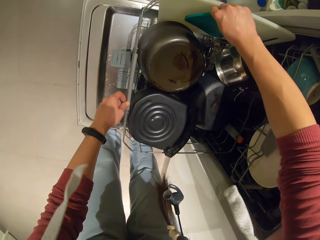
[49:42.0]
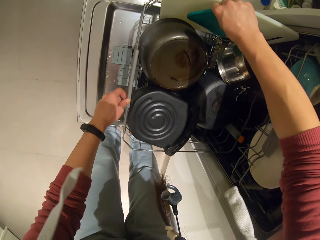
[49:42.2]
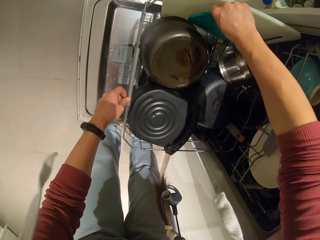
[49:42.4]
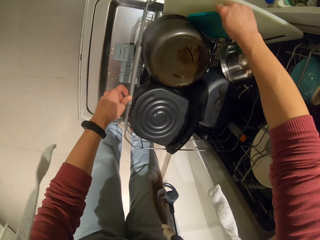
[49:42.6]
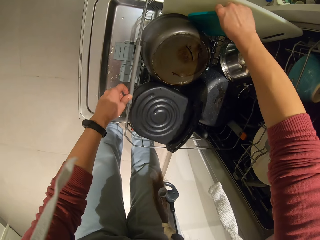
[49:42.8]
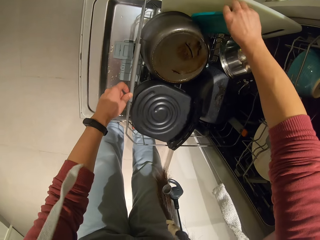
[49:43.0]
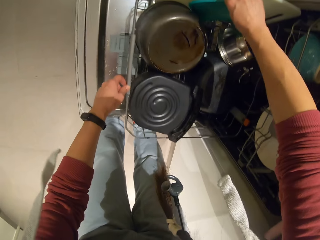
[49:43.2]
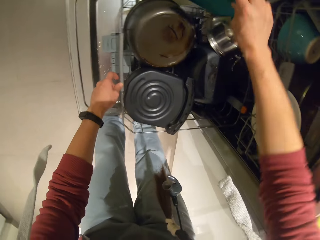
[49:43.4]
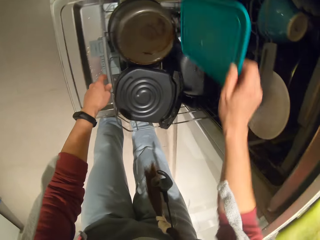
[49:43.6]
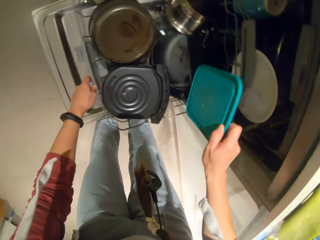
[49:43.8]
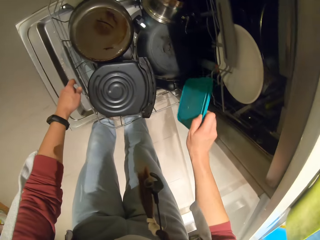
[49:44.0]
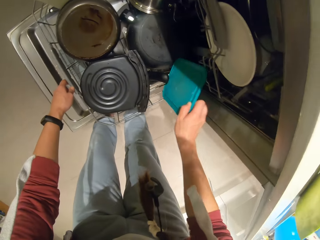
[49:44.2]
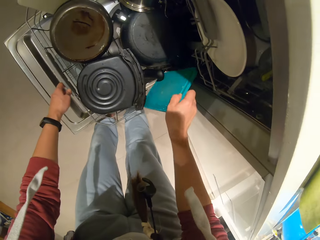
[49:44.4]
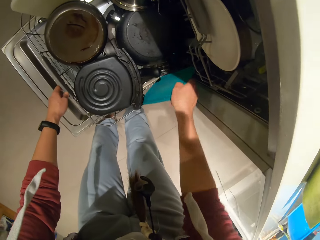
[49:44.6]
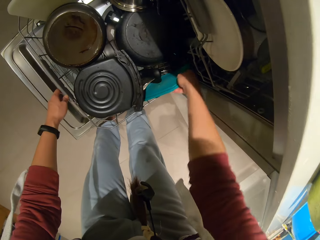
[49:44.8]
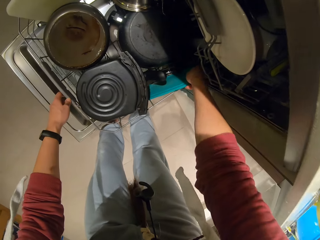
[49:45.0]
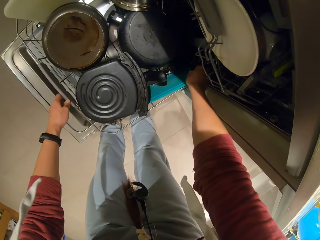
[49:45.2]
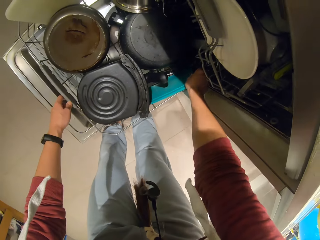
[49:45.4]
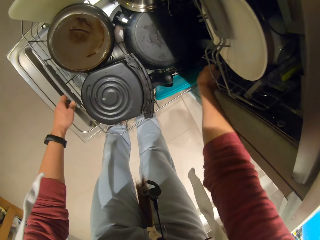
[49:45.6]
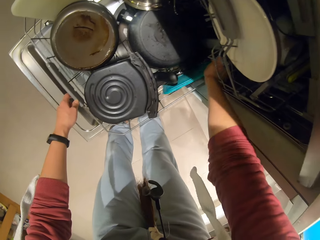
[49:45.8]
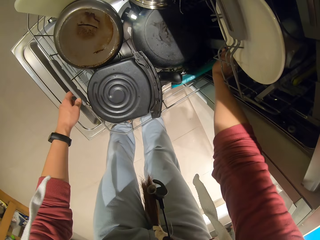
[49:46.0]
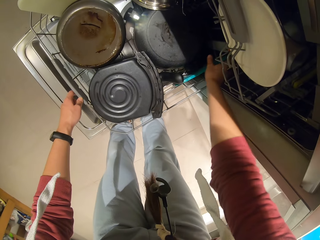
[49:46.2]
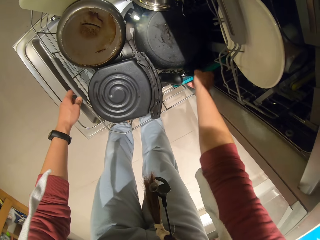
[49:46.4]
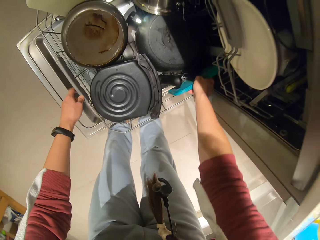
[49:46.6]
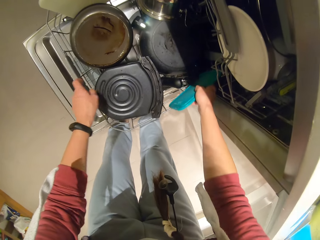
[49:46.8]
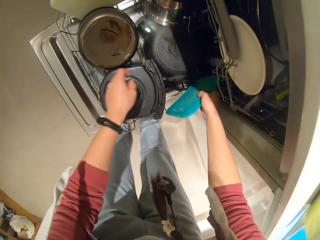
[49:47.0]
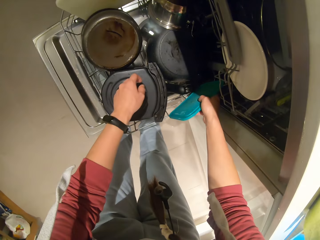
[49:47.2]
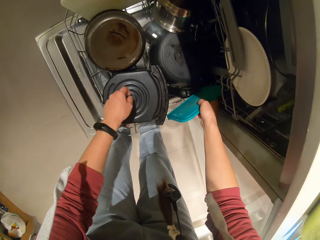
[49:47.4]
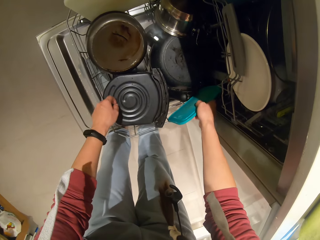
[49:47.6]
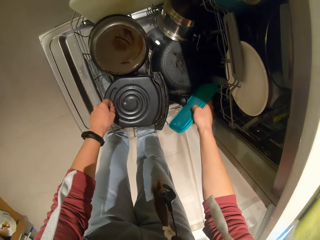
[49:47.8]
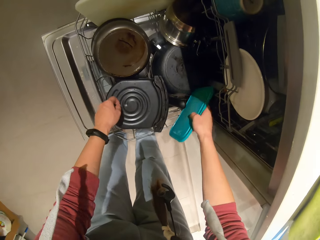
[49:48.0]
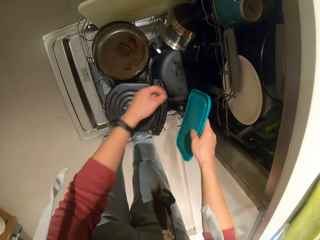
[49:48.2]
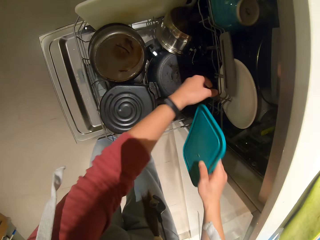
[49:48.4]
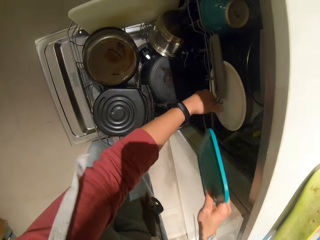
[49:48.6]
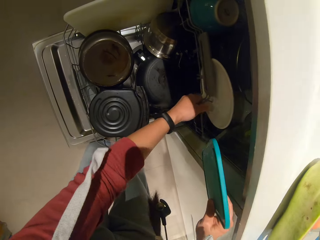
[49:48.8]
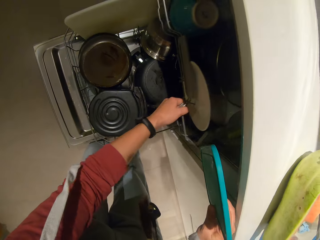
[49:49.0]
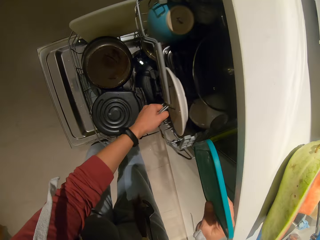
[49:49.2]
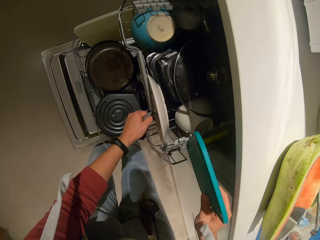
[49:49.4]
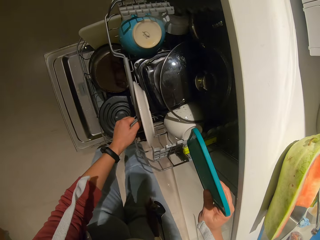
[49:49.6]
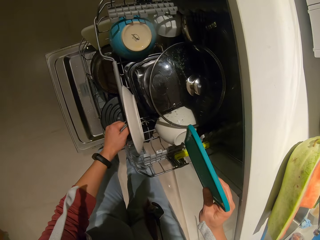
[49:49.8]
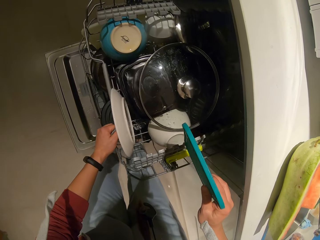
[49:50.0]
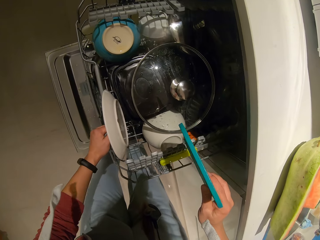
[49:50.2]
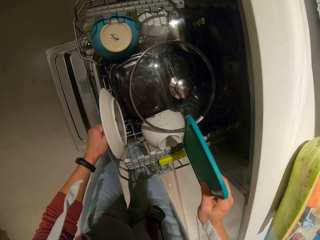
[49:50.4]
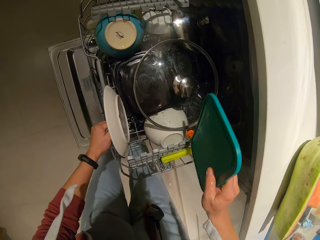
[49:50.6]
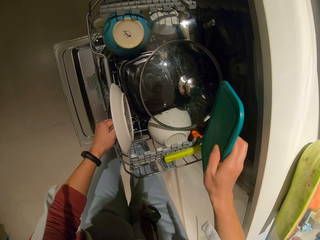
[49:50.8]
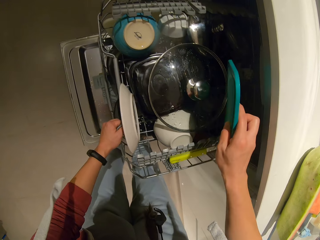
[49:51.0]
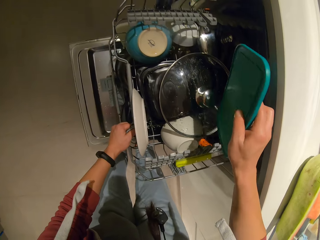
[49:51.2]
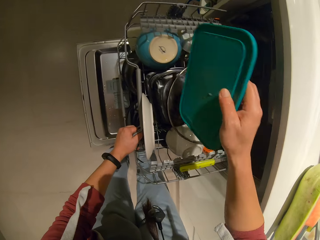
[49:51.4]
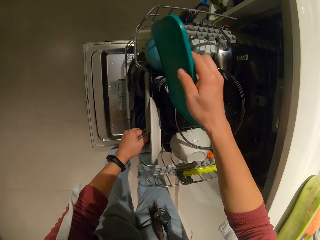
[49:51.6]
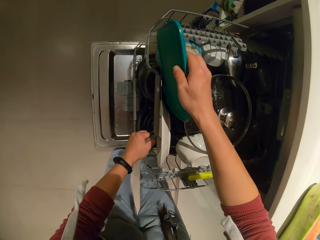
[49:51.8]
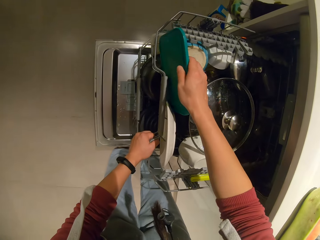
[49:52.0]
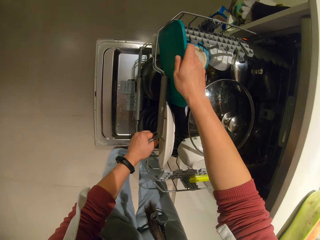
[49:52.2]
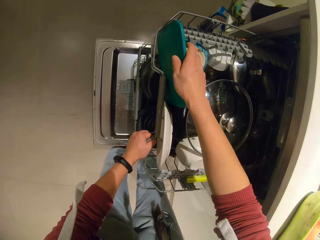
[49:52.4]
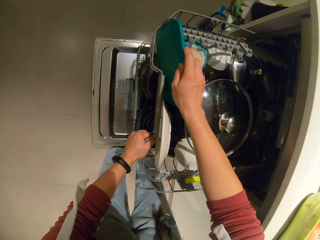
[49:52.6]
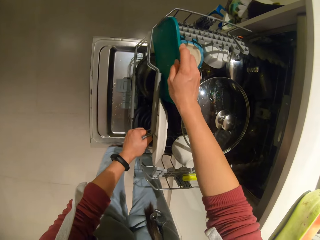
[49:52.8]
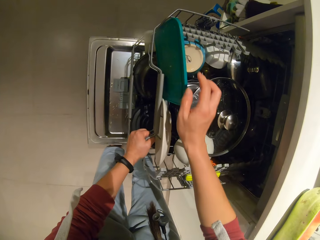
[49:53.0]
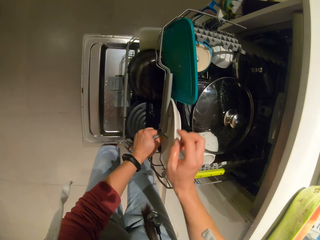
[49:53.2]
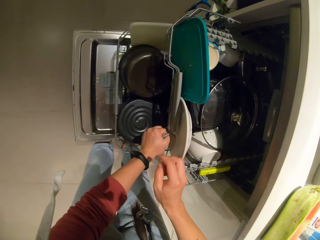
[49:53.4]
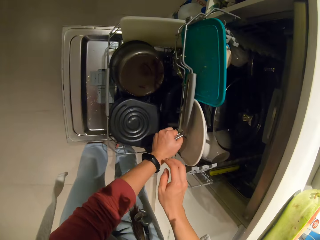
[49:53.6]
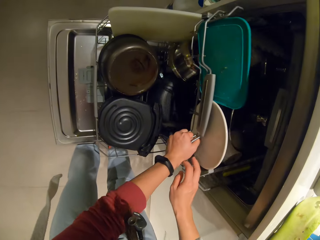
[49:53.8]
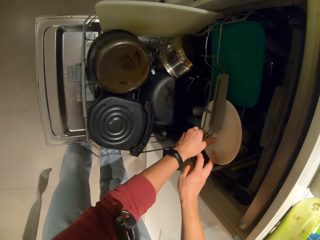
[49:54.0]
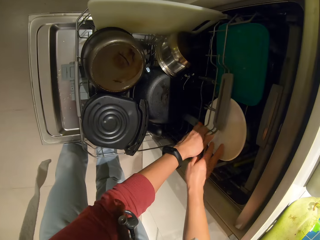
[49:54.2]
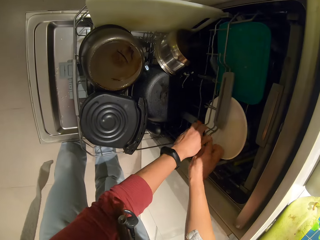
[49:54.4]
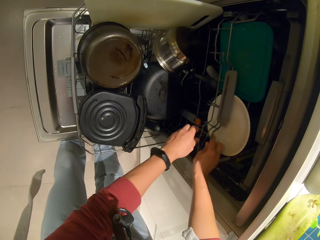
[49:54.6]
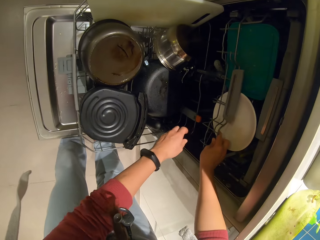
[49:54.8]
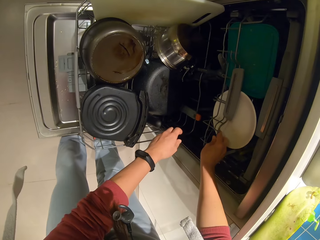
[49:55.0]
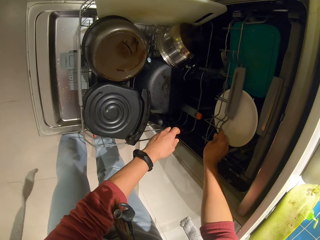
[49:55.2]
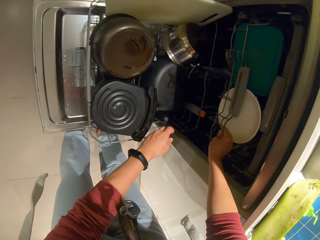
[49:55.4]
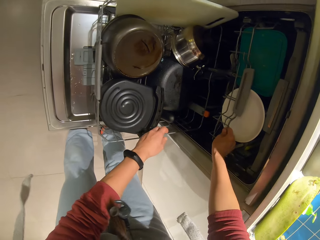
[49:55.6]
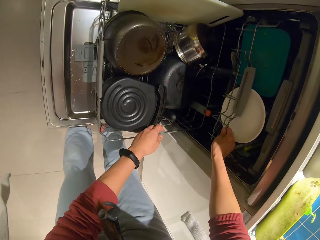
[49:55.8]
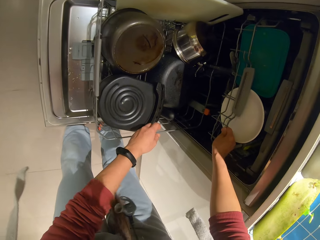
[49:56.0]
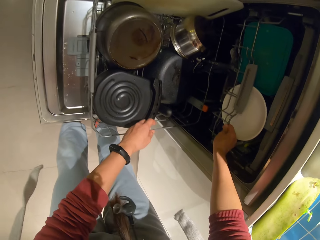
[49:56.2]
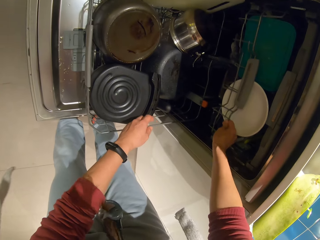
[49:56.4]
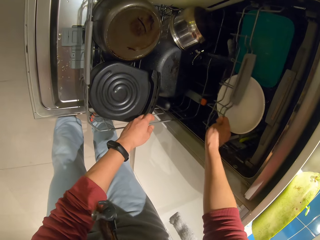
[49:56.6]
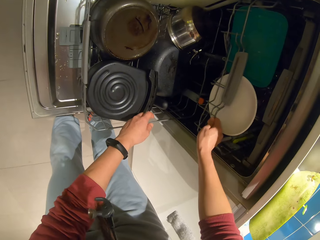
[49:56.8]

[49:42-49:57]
The camera wearer inserts the lid into the storage rack. They pull out the lid. They pull out another rack or storage drawer from the dishwasher. They insert the lid into the storage rack. They lock the storage drawer.

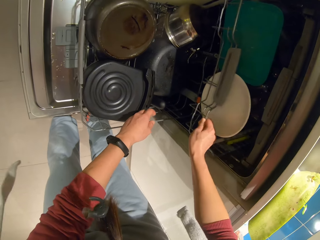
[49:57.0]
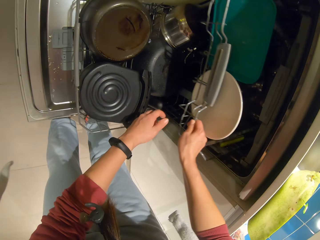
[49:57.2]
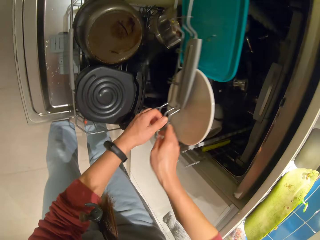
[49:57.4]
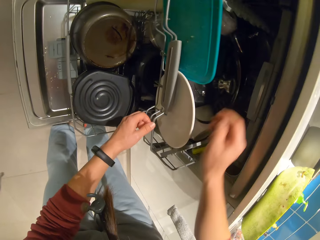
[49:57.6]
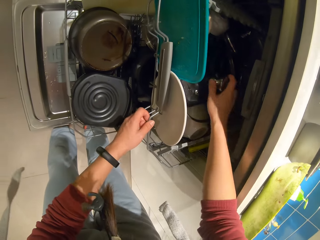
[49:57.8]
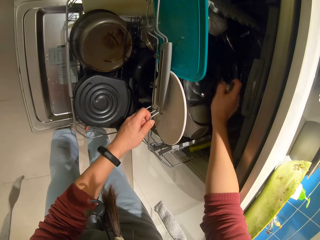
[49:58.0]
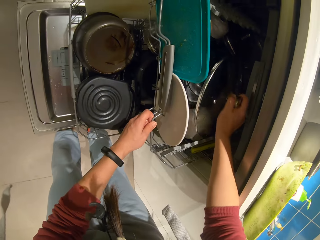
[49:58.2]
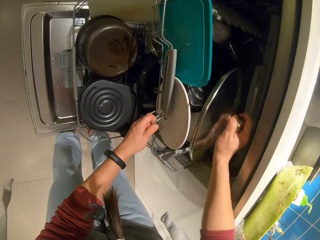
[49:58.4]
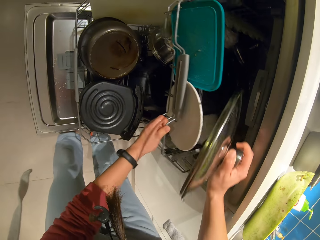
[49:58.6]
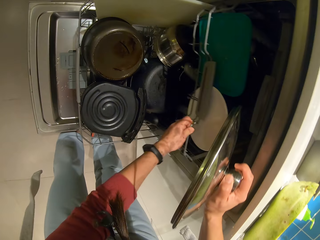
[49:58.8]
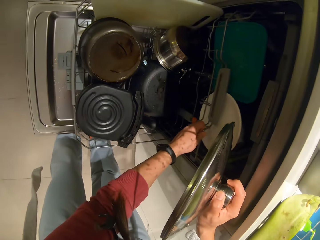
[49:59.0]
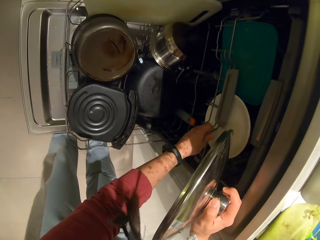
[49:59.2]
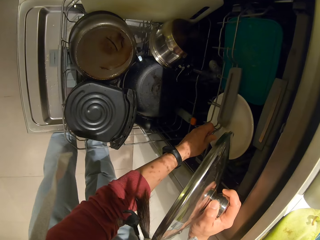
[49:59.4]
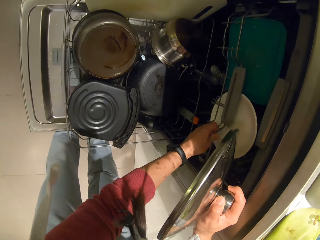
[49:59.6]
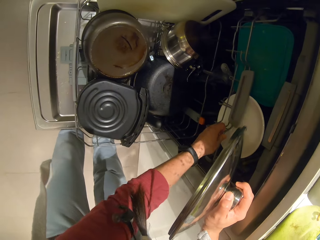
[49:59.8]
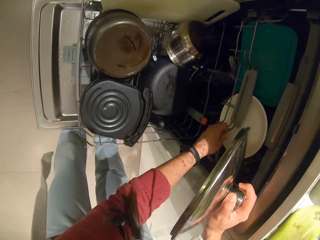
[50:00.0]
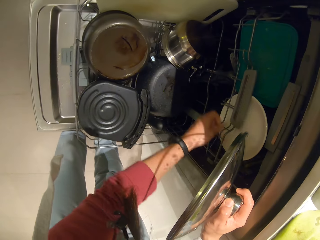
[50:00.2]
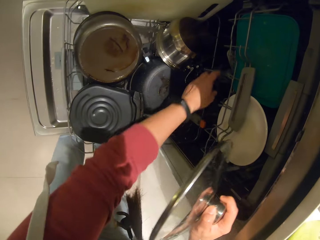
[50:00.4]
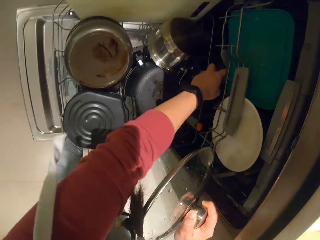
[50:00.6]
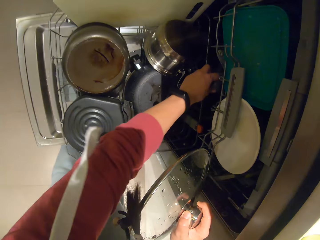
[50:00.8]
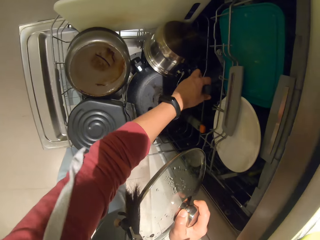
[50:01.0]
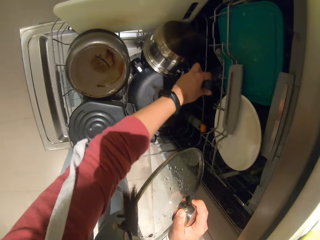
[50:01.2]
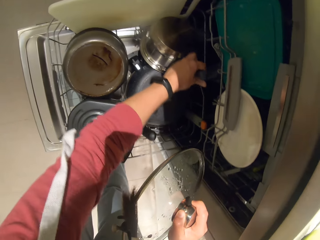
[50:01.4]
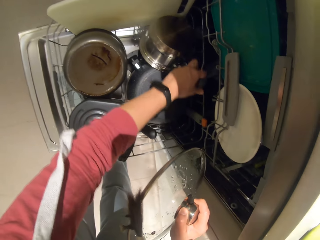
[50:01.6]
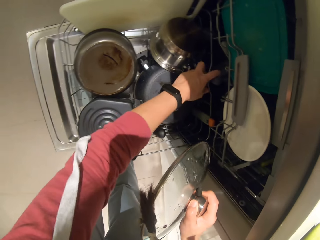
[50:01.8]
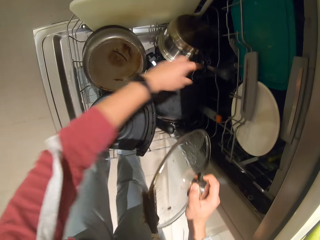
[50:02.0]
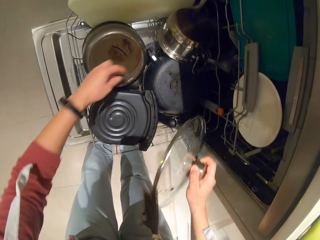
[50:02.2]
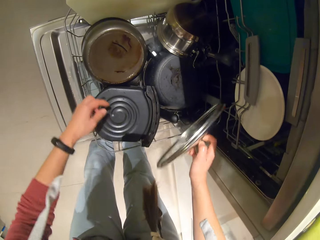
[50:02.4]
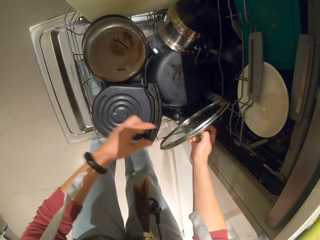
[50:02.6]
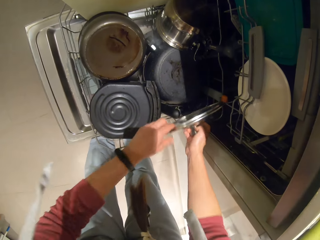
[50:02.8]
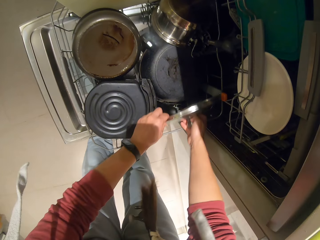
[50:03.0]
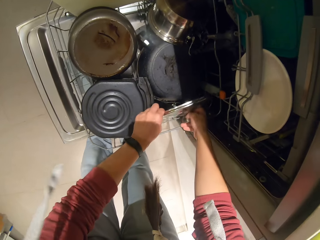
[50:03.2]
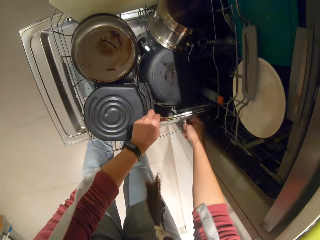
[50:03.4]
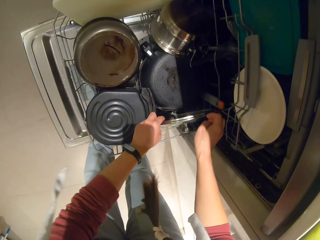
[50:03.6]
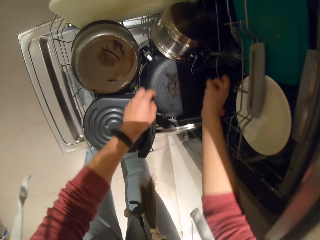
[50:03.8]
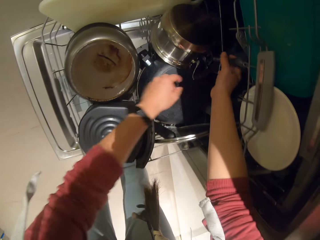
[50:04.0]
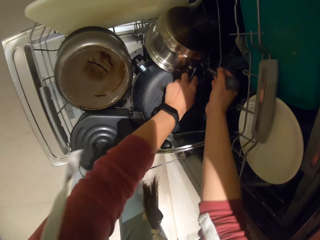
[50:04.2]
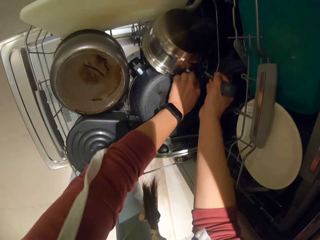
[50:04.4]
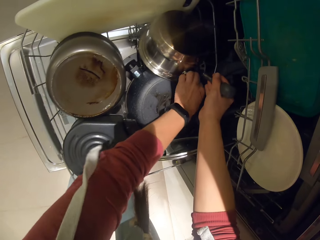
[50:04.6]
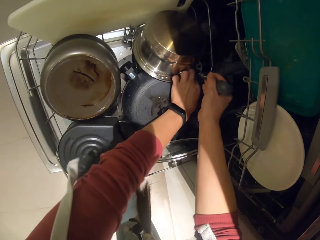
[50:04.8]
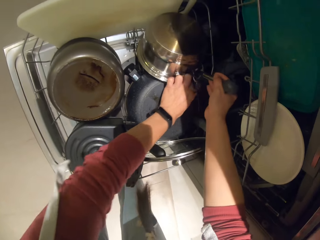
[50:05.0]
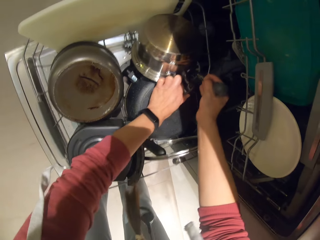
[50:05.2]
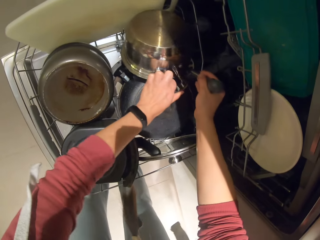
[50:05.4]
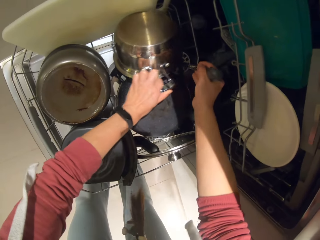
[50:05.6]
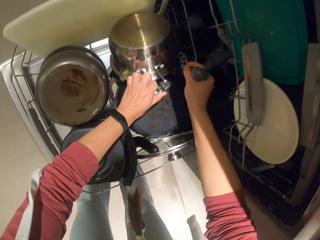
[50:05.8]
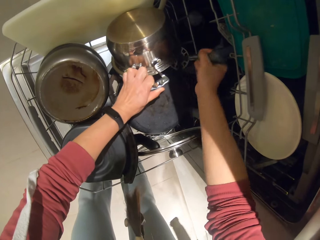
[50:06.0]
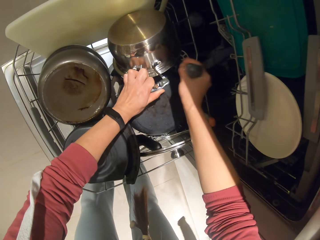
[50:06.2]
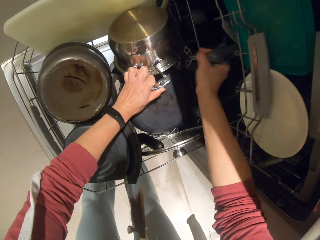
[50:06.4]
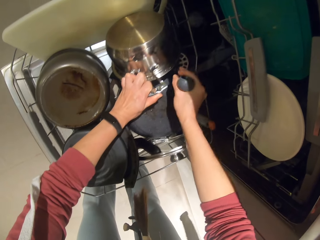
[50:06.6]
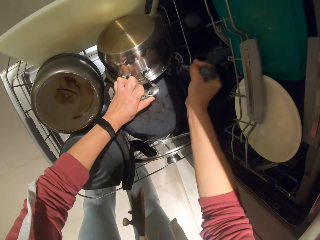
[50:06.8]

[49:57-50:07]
The camera wearer pulls out the drawer. They pick up a pot cover from the rack. They push the rack back into the dishwasher. They place the pot cover inside the rack. They adjust pots and a whisk inside the rack.
